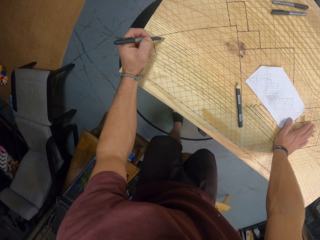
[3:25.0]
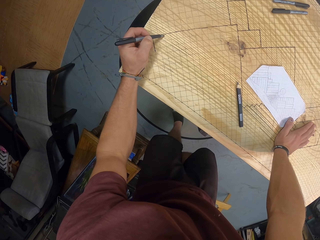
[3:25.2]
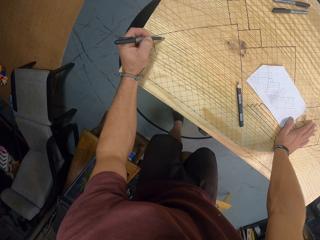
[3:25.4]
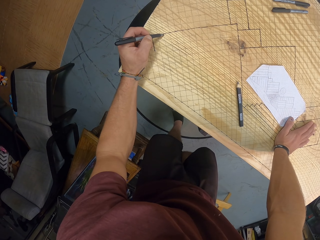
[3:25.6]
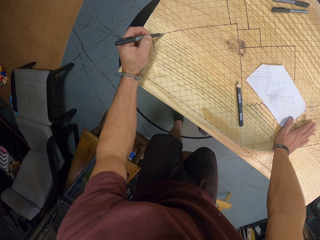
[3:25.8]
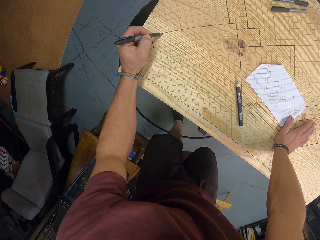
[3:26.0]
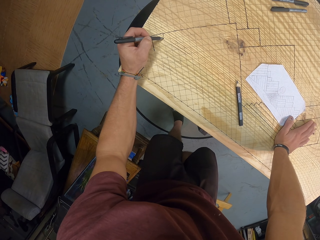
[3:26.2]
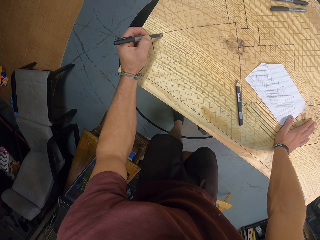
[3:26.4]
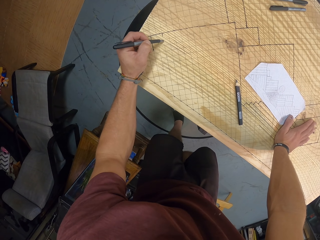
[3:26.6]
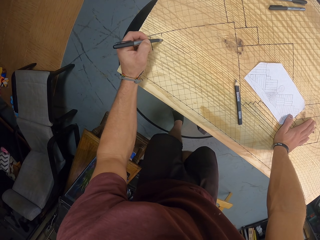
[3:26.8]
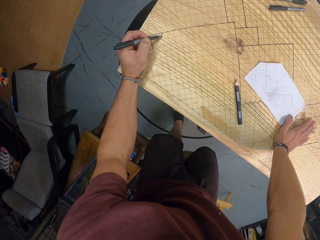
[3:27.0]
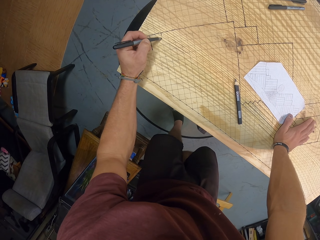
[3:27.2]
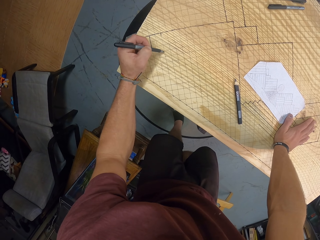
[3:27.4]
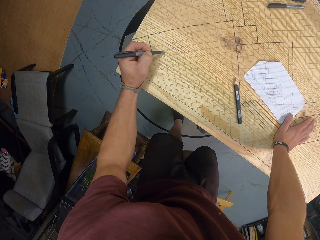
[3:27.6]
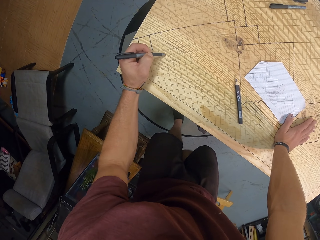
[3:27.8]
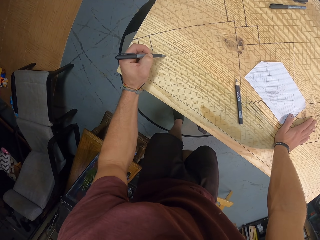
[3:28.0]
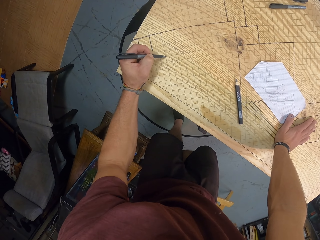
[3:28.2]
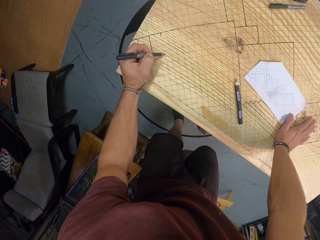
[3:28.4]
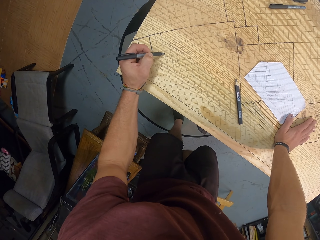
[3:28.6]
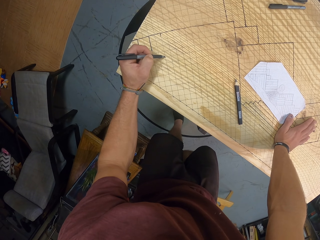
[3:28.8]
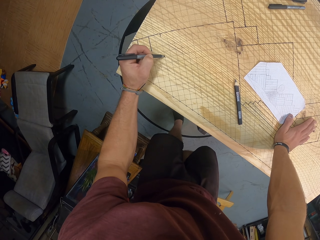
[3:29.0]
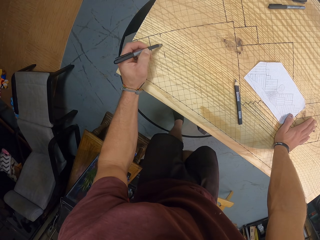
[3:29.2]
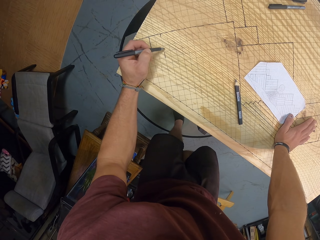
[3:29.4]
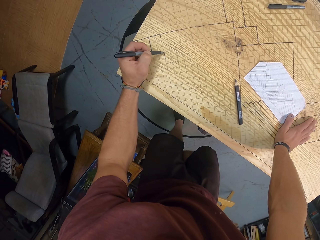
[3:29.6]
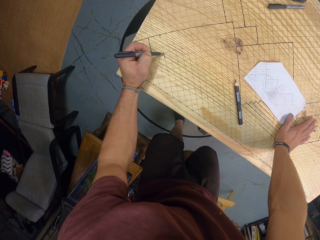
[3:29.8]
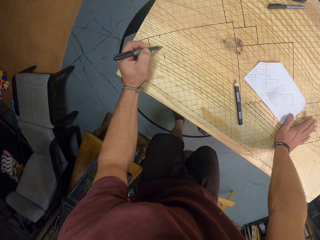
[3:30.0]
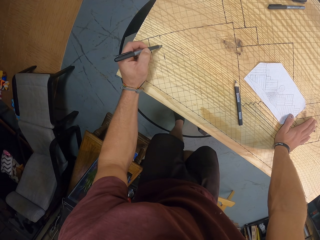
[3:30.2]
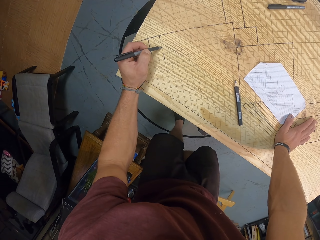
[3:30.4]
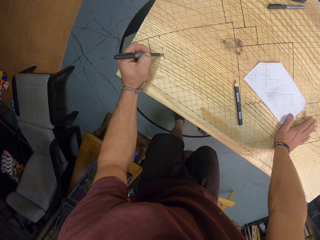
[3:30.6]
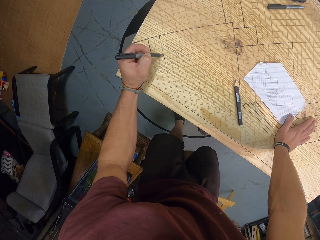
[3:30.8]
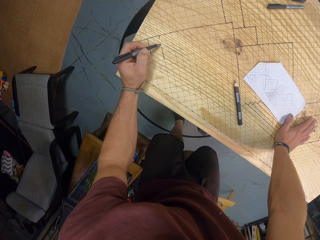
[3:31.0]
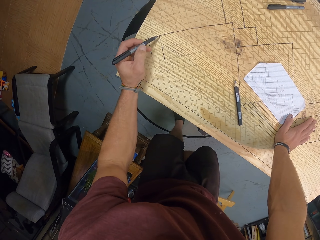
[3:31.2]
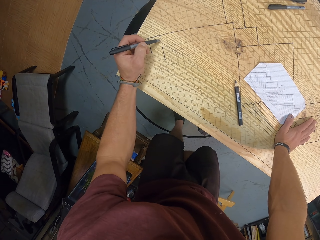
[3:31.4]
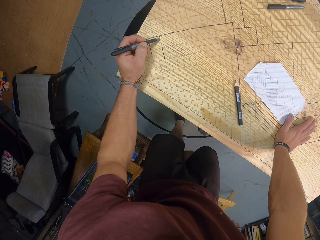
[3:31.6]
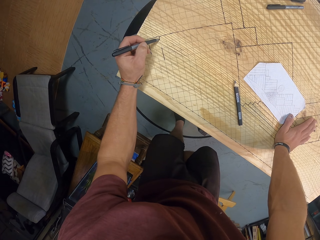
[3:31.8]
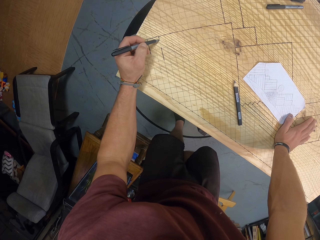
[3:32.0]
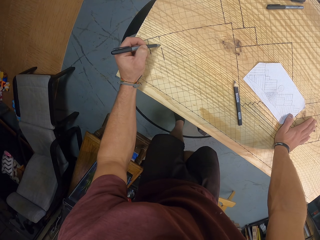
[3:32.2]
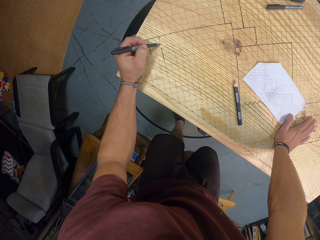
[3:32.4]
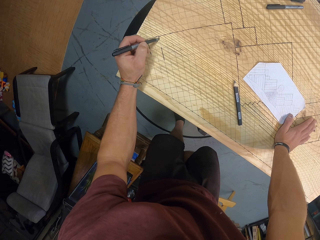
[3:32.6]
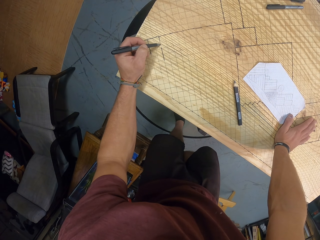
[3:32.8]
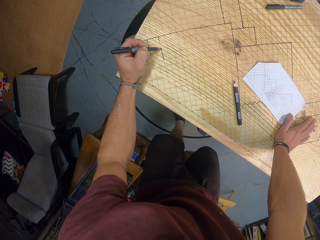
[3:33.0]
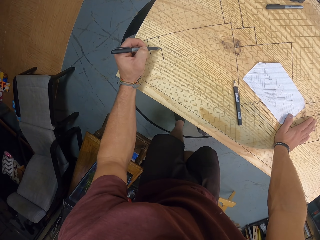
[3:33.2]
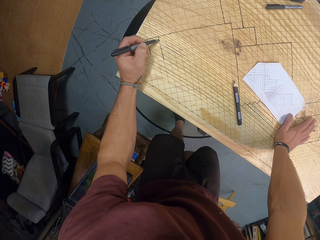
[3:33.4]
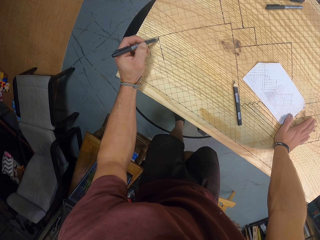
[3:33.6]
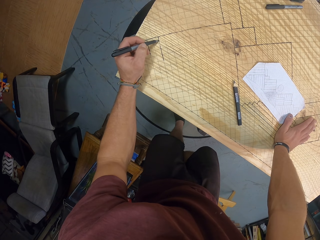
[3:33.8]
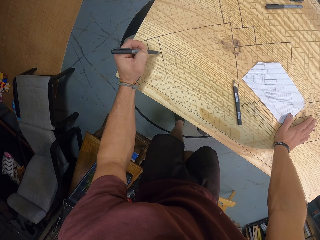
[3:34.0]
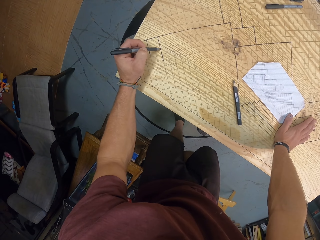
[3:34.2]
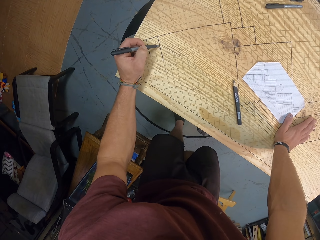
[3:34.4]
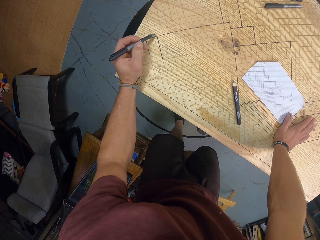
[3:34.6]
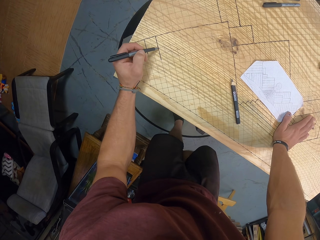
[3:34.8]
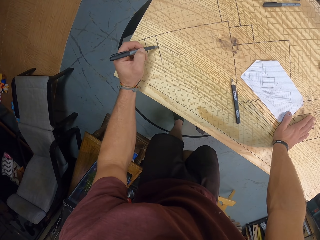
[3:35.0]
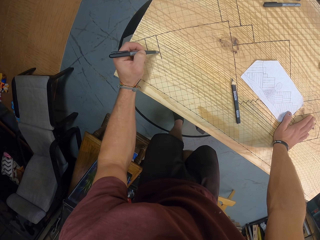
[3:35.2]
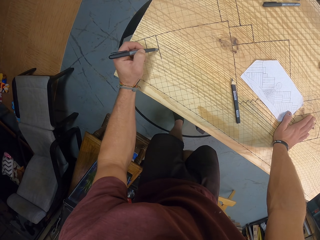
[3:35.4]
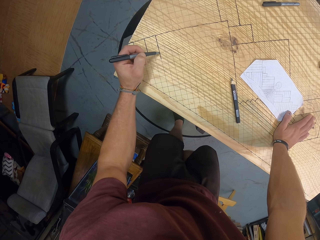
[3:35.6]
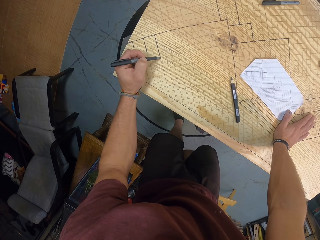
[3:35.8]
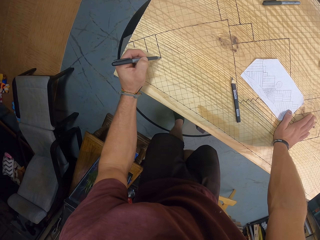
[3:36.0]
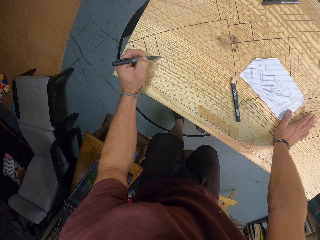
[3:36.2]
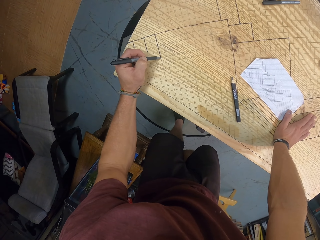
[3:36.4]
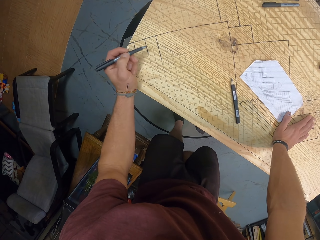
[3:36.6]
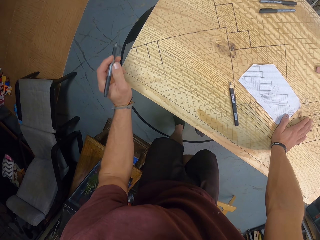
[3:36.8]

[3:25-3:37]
The camera wearer draws on the gridded wooden board with the pen in his left hand.

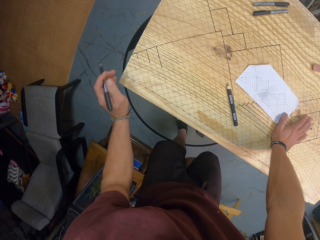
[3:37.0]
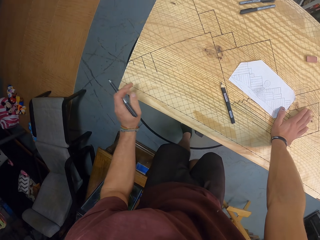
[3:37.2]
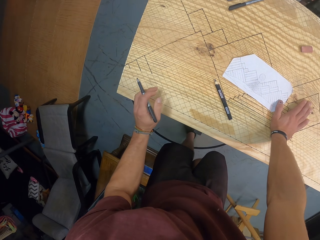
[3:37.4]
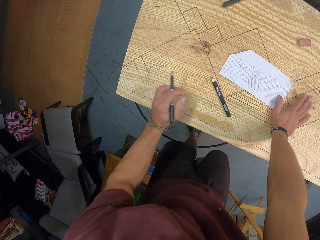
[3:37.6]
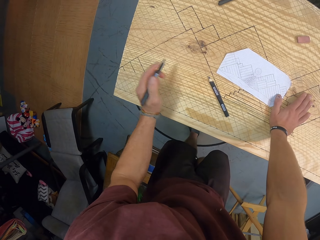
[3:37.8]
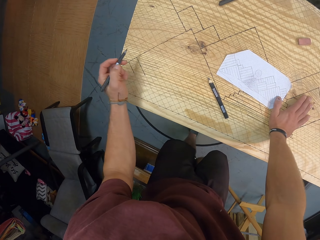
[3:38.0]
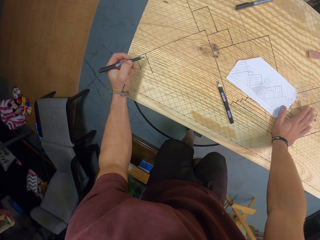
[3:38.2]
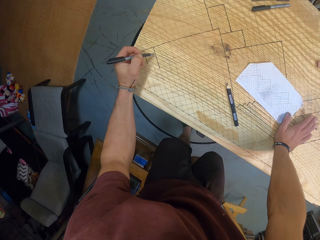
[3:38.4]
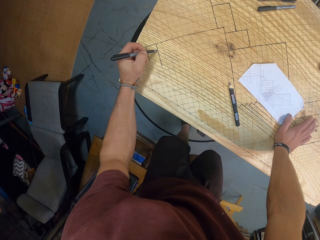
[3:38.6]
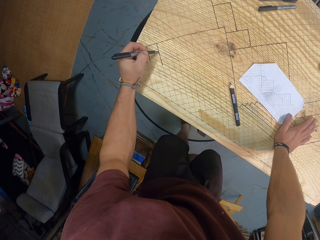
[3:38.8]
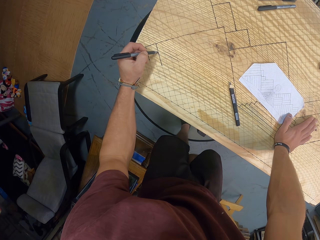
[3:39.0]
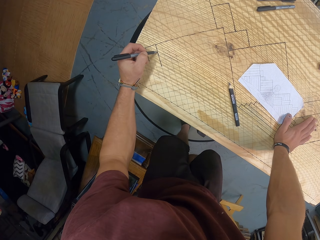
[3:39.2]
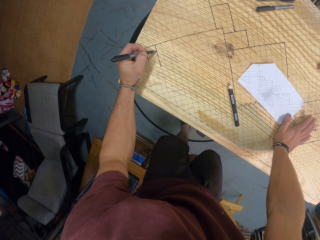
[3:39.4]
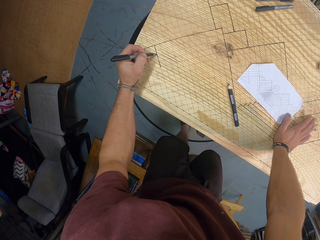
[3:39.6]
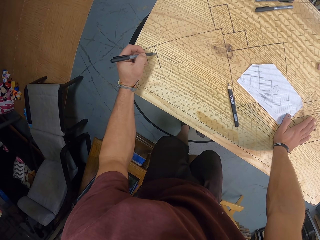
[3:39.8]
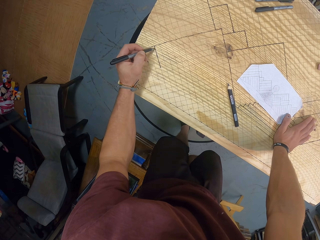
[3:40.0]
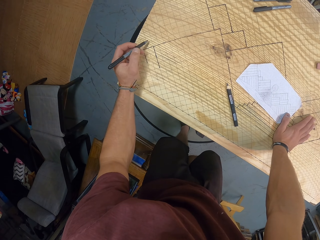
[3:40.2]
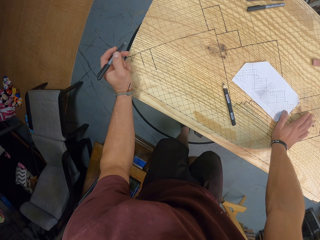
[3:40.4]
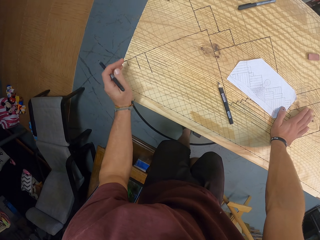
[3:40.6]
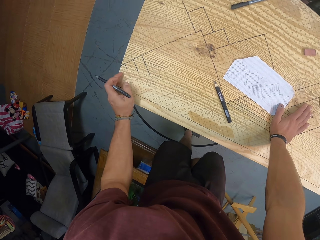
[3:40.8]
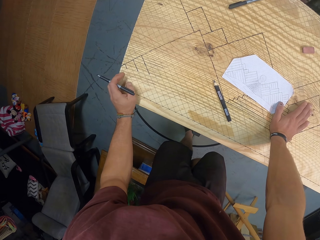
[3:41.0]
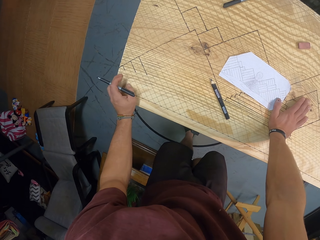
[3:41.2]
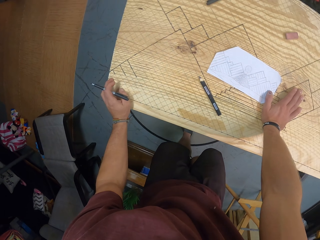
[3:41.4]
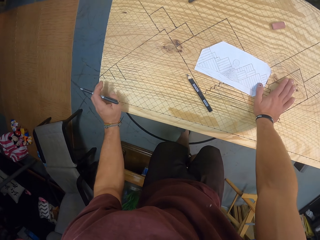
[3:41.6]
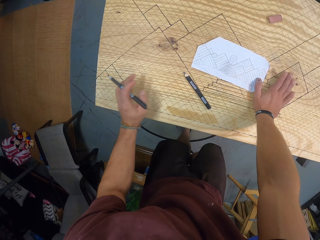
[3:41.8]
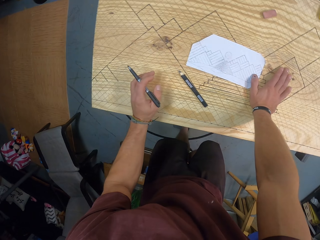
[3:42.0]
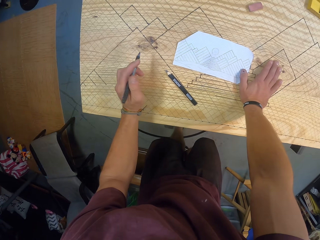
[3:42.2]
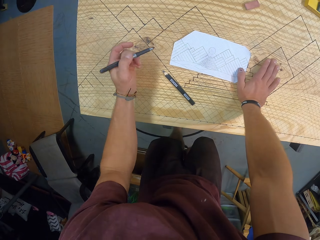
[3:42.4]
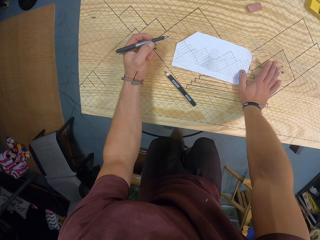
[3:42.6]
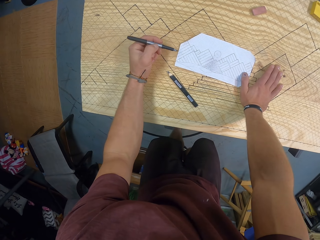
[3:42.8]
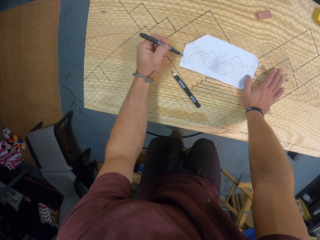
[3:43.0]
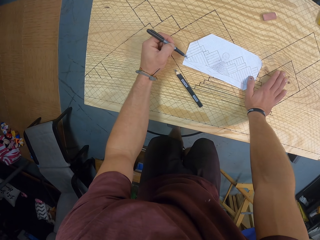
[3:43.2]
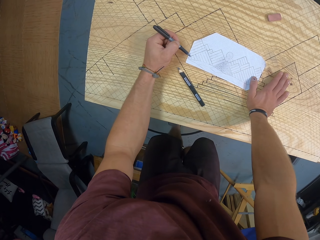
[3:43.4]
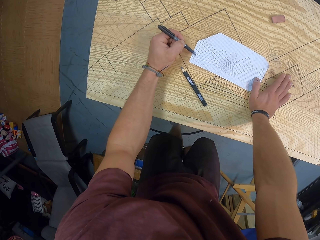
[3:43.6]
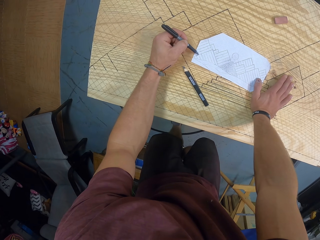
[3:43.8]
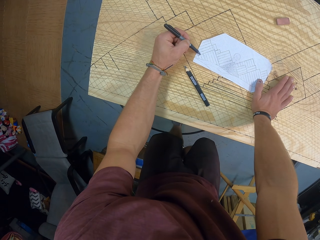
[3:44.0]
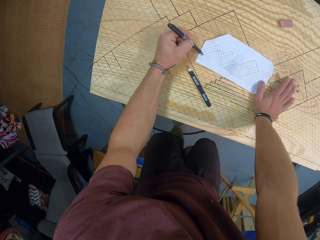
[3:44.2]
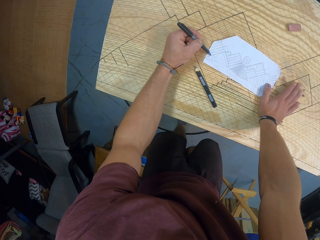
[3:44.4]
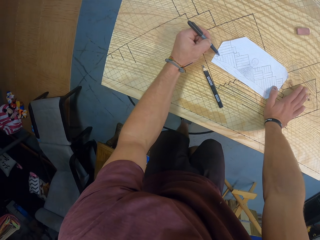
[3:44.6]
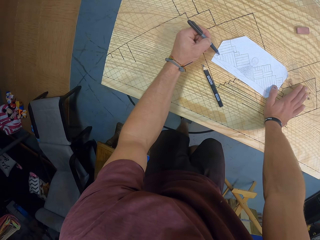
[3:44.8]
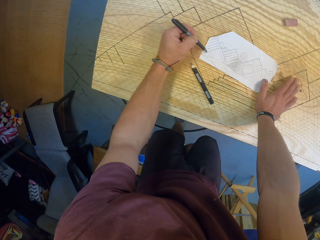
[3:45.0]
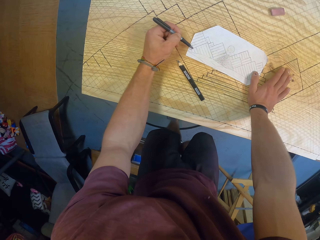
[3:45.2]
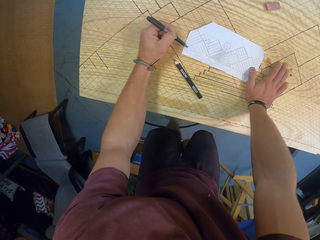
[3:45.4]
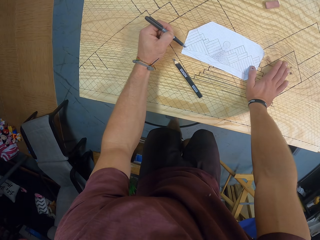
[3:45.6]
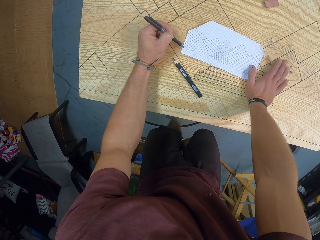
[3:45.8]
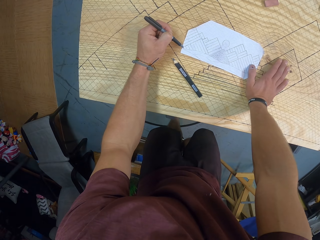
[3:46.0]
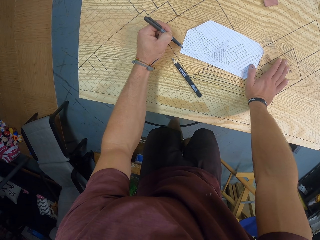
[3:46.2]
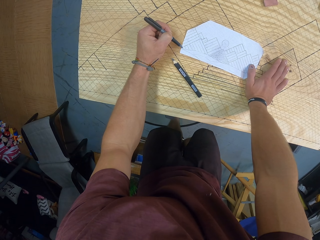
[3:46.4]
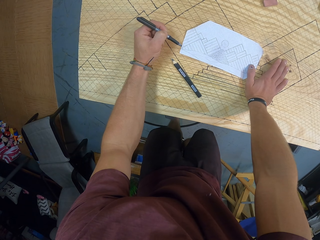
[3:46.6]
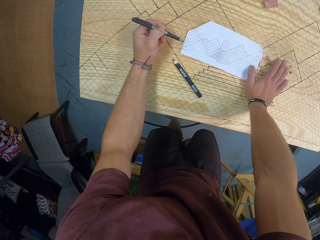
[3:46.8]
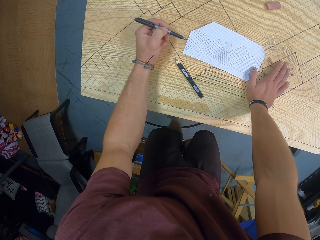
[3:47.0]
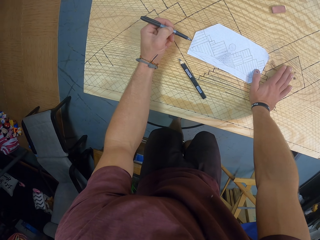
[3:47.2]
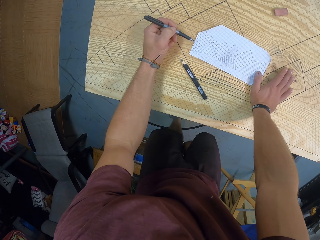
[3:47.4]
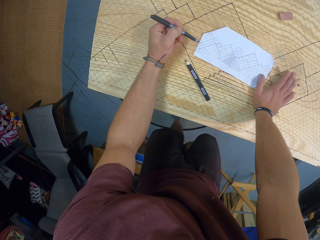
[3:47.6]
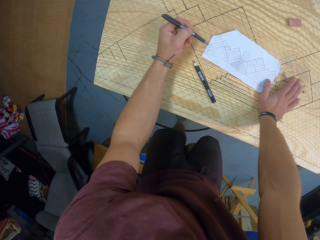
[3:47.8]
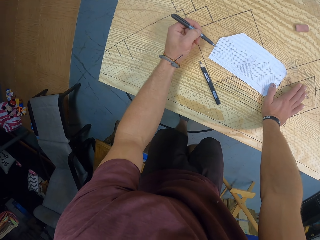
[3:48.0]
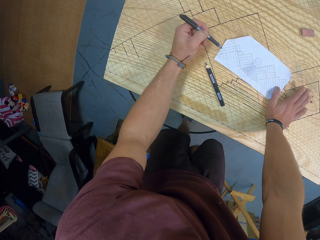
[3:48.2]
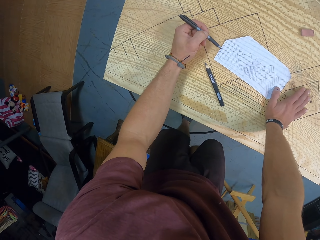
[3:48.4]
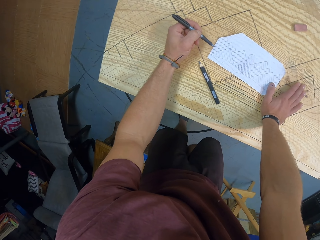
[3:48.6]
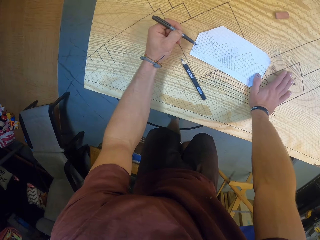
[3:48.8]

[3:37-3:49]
The camera wearer draws on the board. He counts some points on the piece of paper on the gridded wooden board with the pen in his left hand. He moves the pen on the paper.
